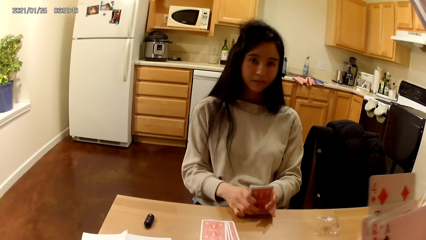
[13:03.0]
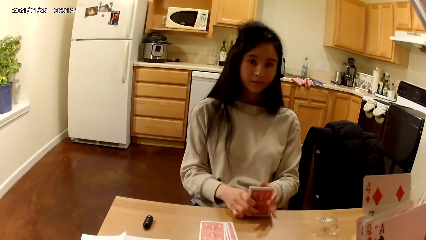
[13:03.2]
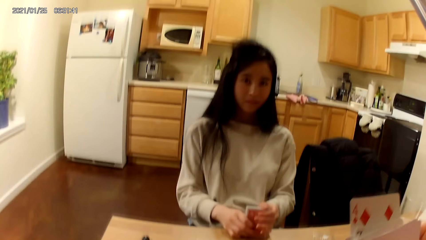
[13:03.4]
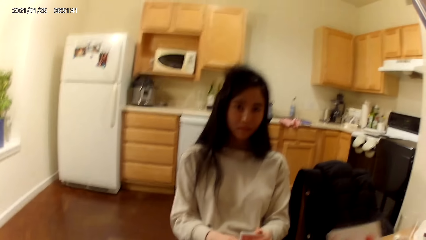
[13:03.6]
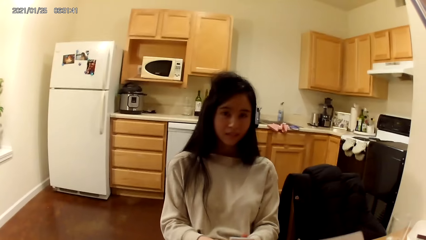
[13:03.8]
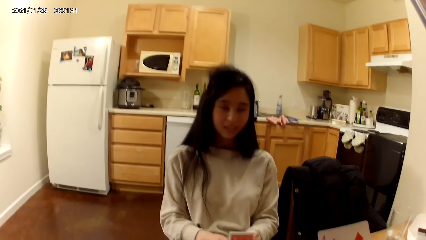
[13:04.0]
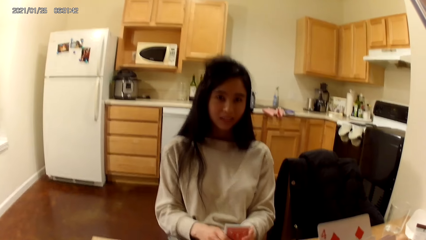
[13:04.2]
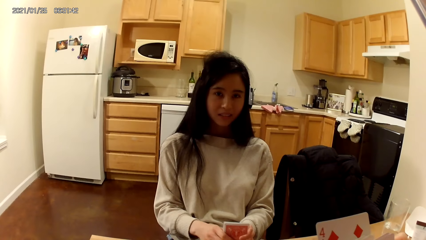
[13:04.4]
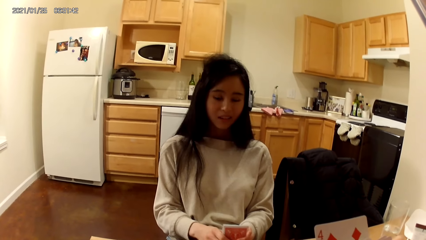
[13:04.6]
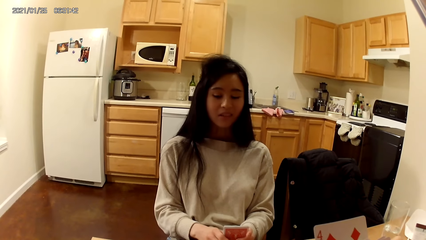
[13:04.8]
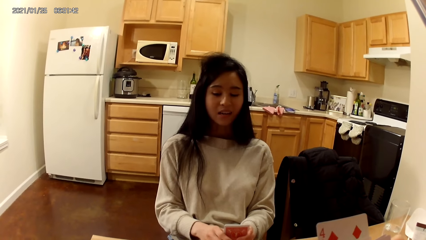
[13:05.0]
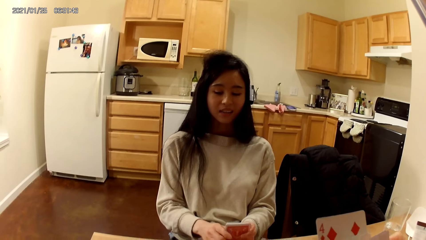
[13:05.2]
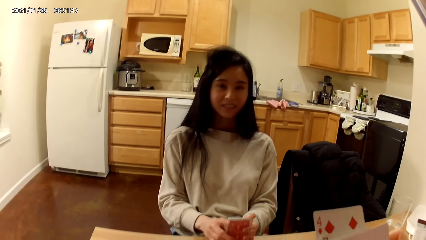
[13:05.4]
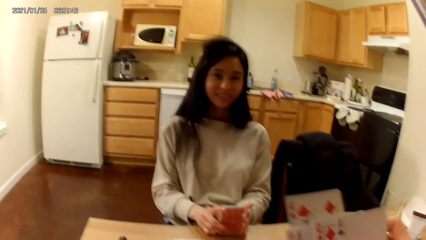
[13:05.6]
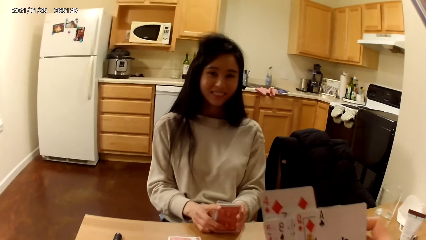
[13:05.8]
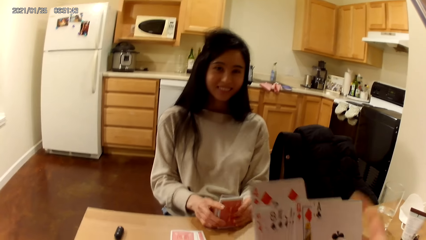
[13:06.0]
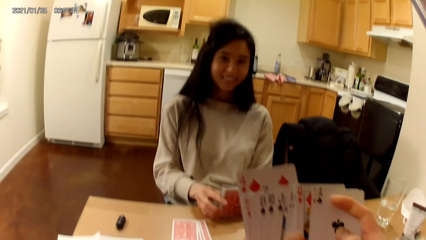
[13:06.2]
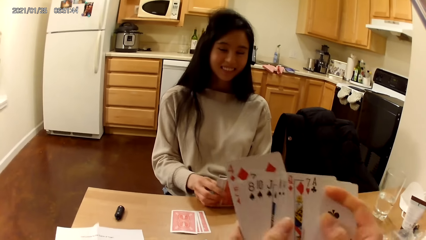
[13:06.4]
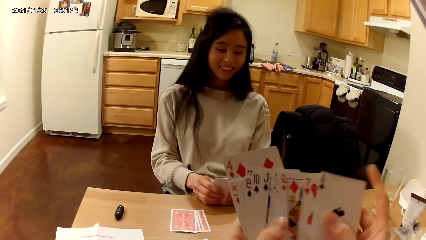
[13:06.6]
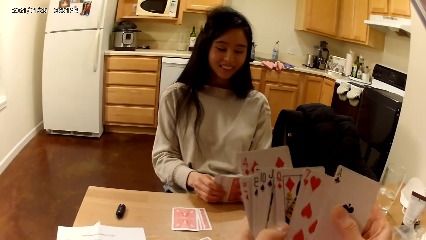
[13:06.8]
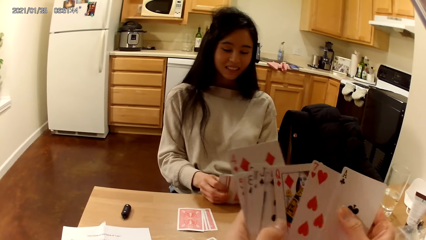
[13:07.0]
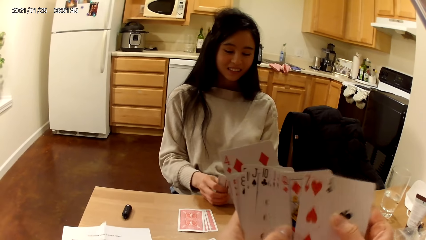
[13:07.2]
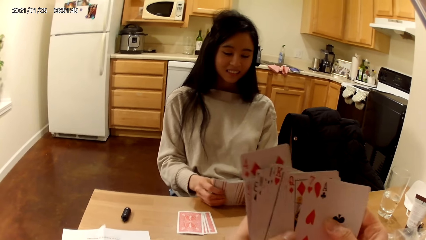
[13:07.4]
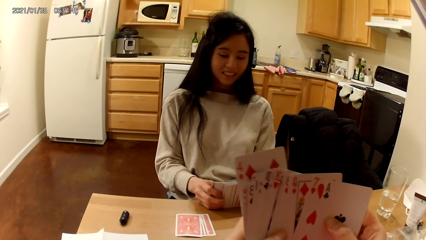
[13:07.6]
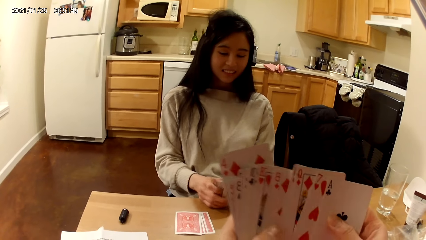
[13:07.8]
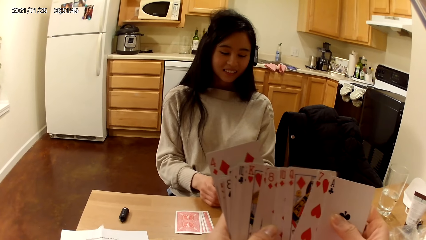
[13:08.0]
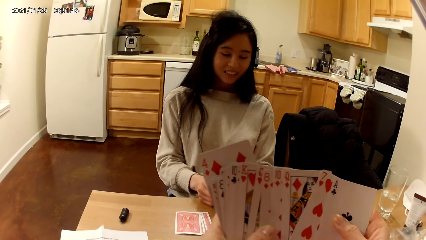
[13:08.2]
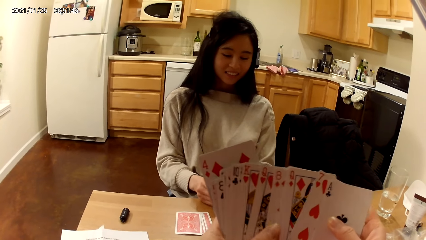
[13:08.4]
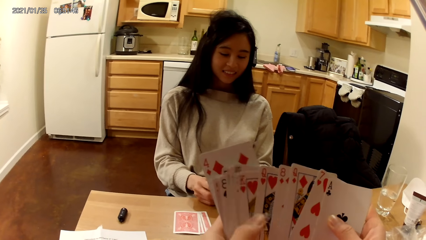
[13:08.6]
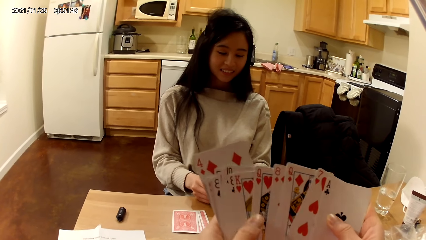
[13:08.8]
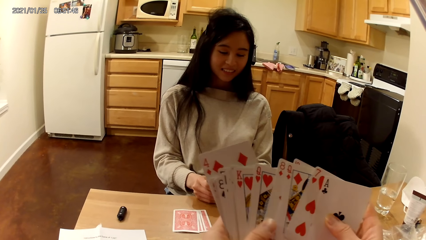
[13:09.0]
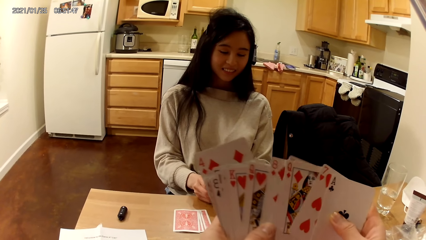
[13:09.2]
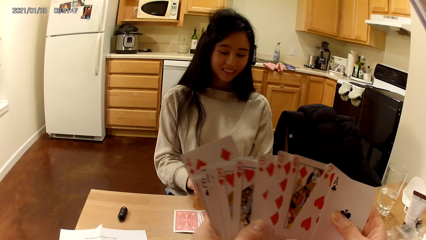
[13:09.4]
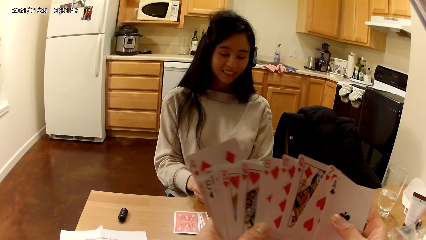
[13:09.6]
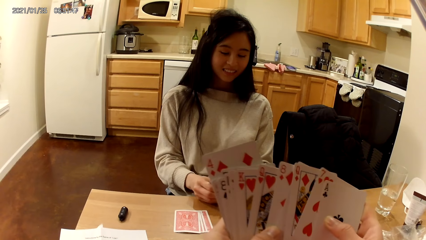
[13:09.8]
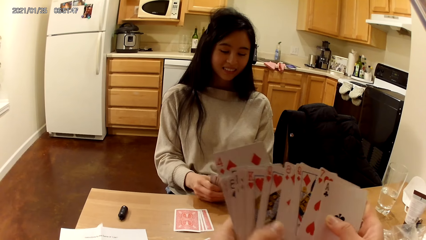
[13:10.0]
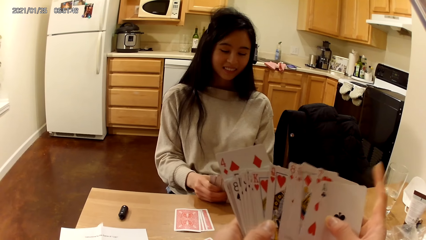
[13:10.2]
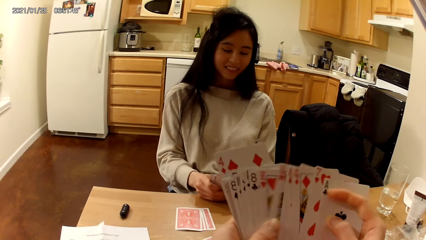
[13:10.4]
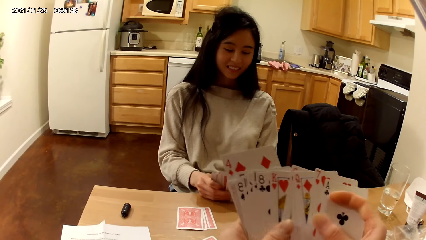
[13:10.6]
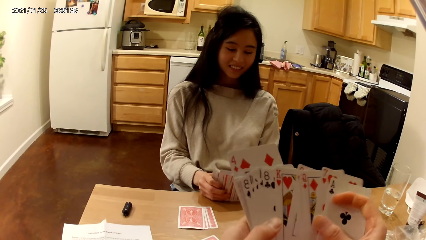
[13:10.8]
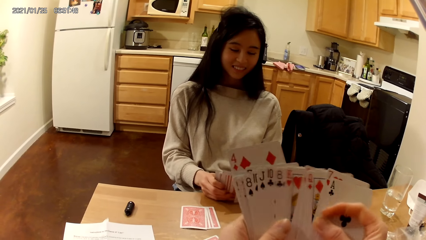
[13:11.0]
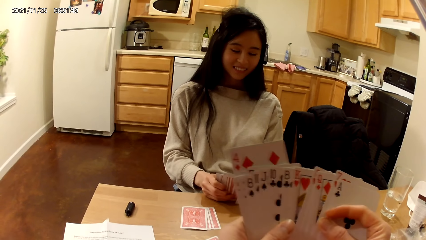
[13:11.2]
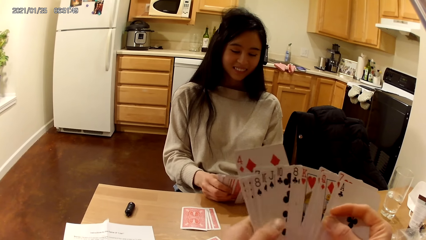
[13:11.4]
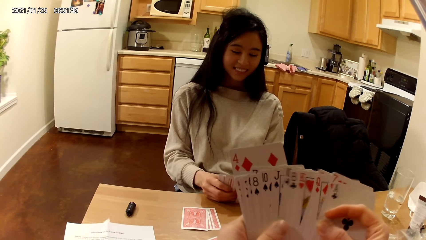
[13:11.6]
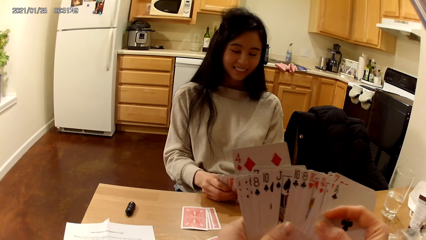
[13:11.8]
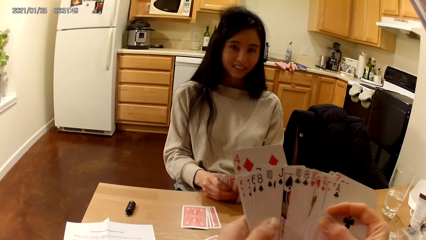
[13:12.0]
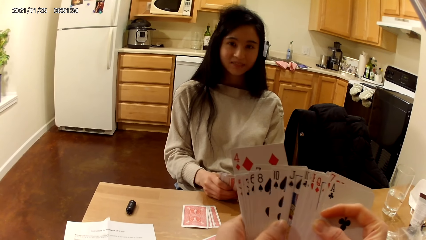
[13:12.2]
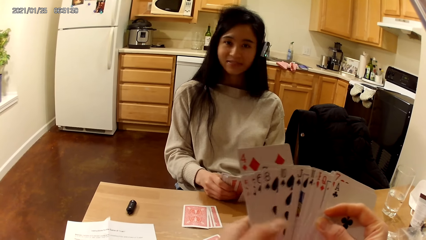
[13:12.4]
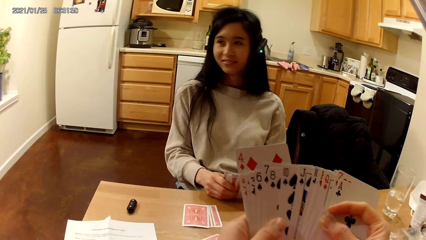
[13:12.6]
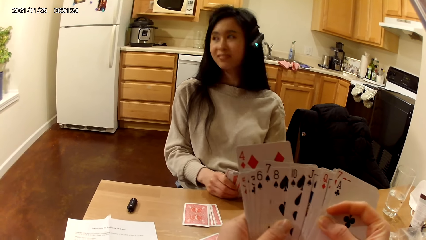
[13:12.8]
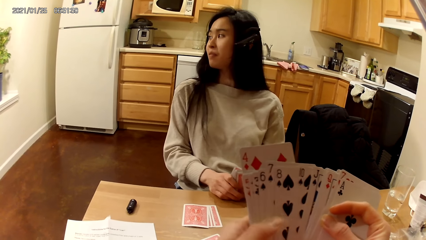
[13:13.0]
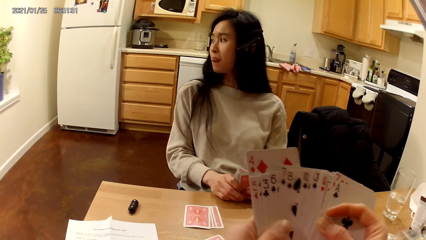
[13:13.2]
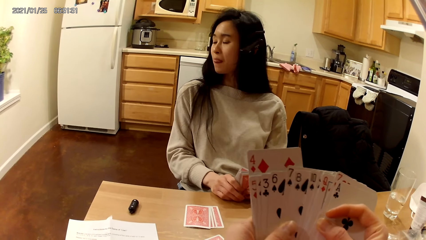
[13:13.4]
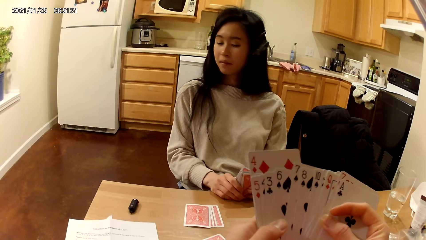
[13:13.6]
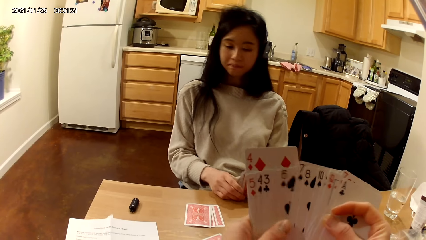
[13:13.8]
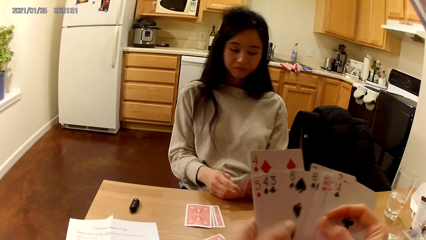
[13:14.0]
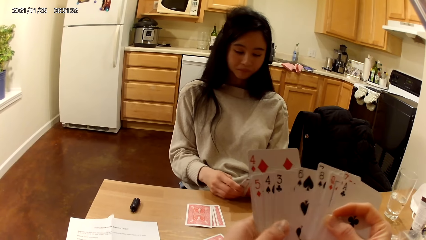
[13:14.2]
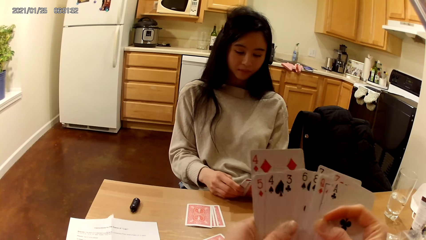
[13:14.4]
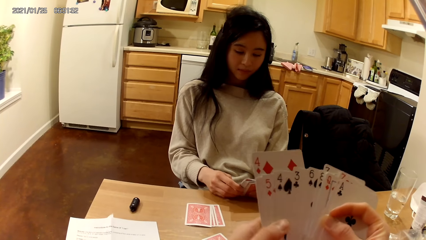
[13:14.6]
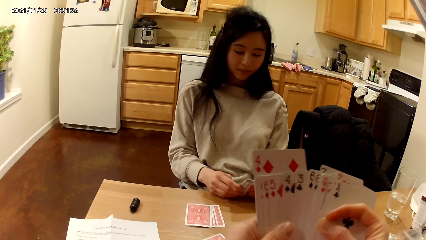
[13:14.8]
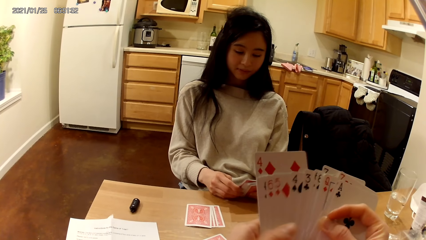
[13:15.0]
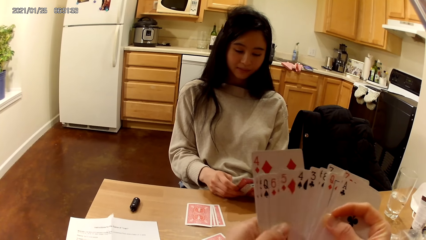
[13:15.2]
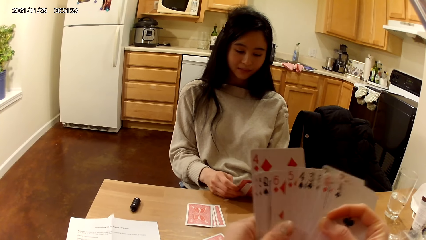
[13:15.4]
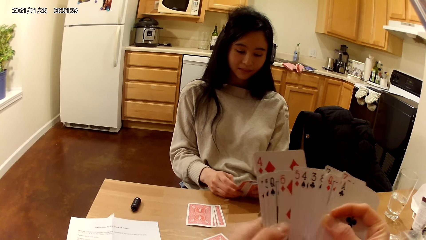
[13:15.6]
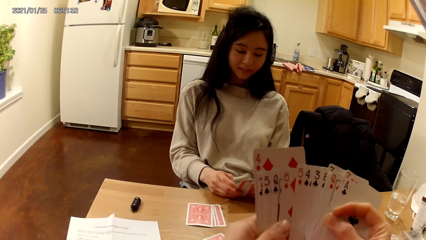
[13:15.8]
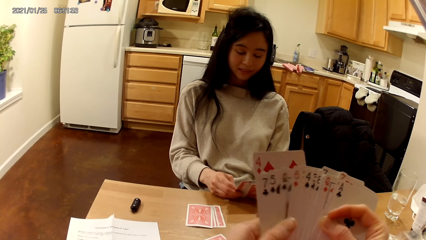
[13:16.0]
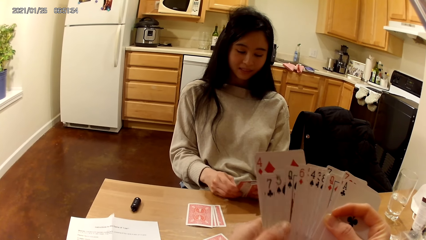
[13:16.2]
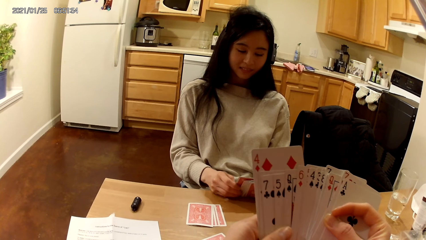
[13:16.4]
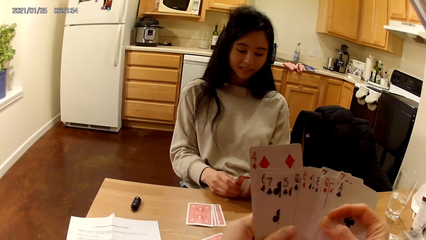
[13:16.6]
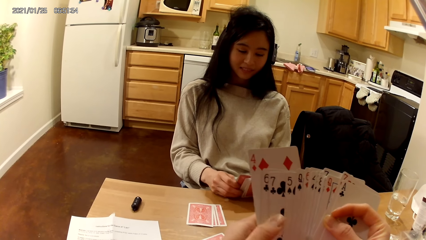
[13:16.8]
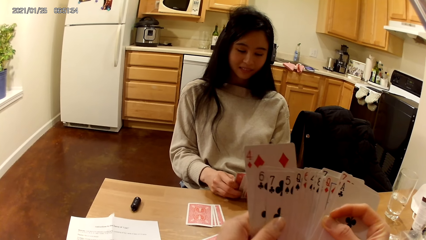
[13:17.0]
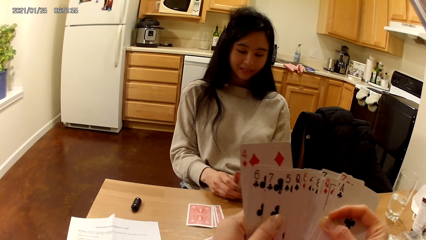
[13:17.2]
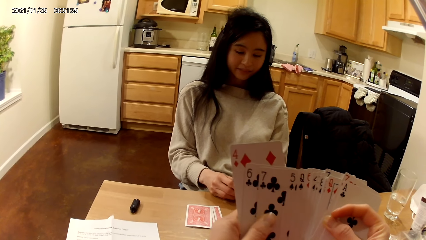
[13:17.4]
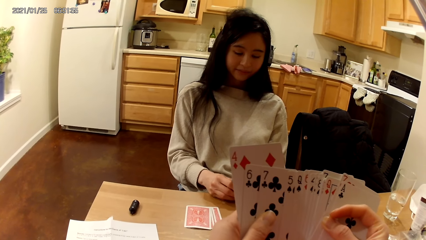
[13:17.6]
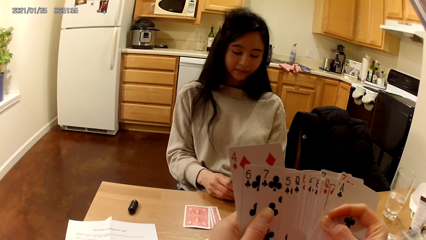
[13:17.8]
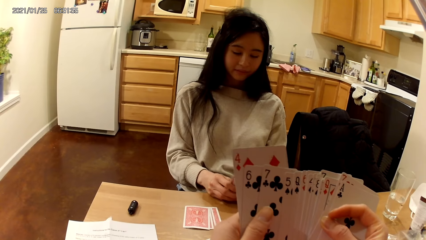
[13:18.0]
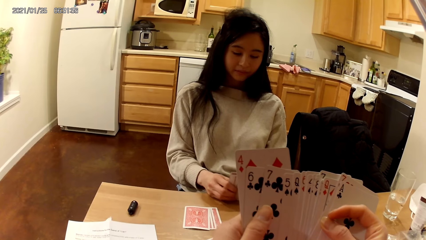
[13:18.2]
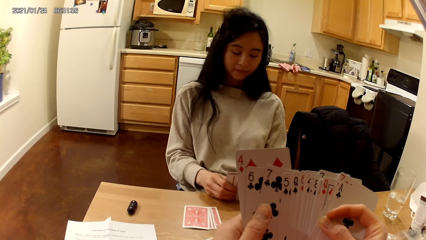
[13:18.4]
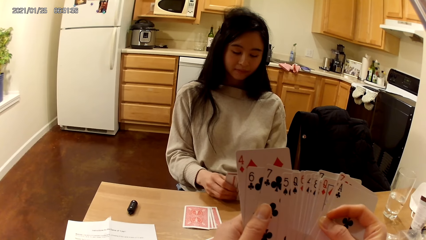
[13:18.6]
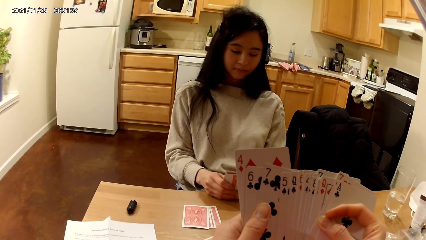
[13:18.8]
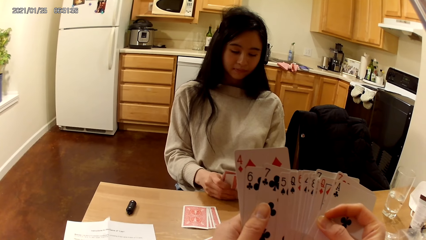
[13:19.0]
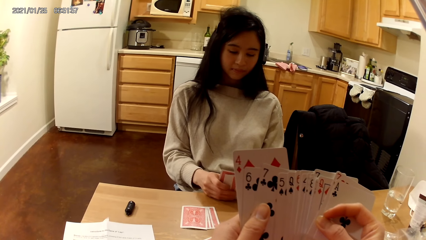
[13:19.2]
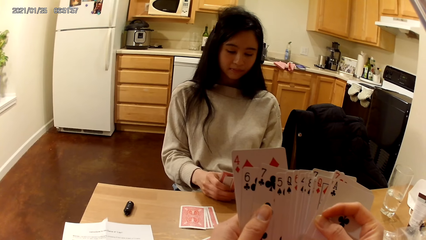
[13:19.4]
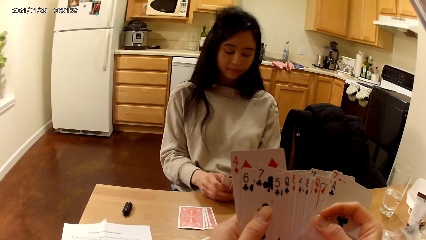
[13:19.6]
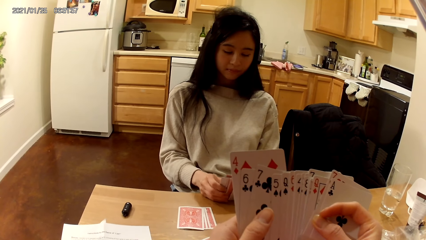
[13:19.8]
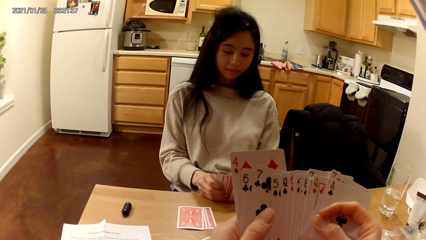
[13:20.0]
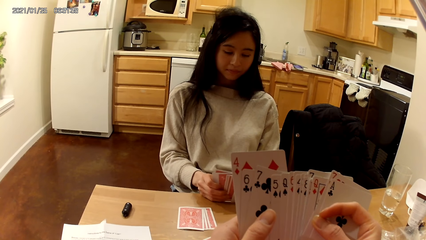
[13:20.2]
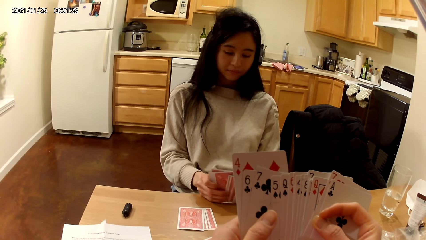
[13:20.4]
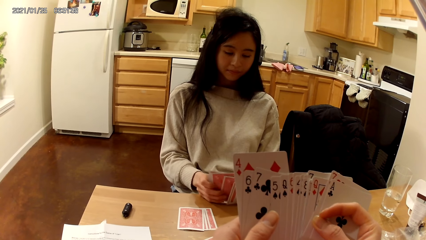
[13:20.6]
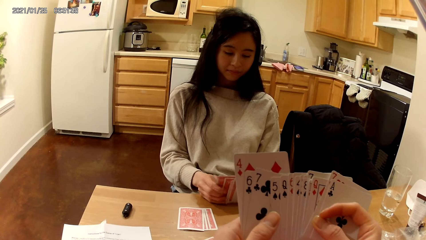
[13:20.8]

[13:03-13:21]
A person holds the cards together. The camera wearer spreads the playing cards in her hands with both hands. She arranges the cards. The person arranges the cards. The person looks aside of the room. The person moves the cards on the hand. The camera wearer holds the deck of playing cards face up to her with both hands.
